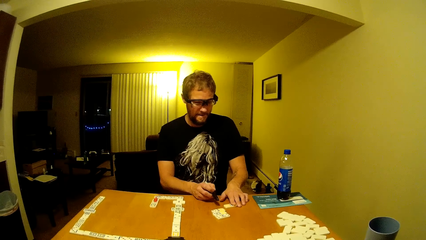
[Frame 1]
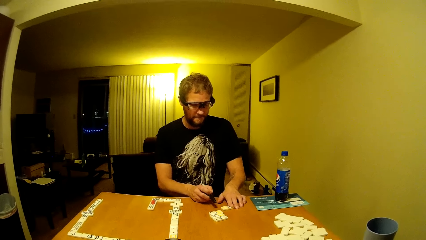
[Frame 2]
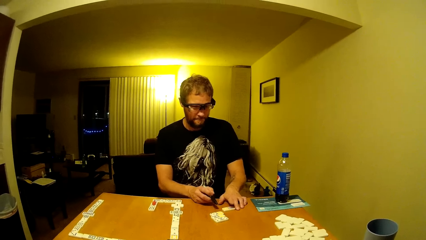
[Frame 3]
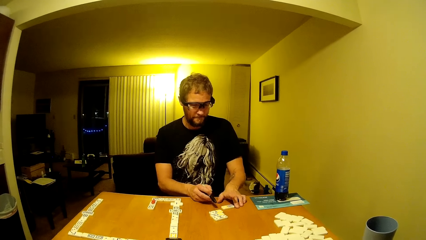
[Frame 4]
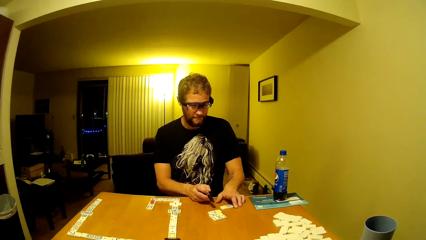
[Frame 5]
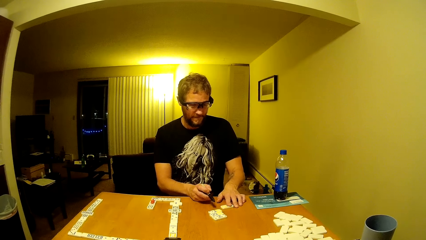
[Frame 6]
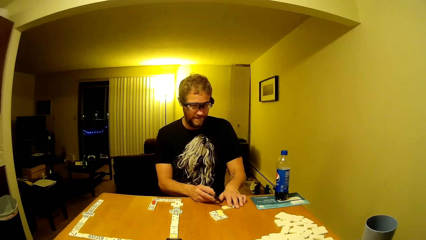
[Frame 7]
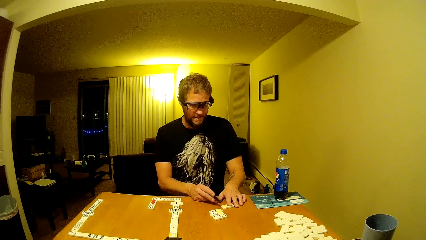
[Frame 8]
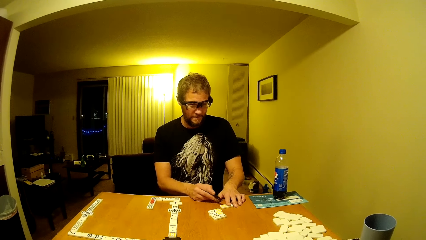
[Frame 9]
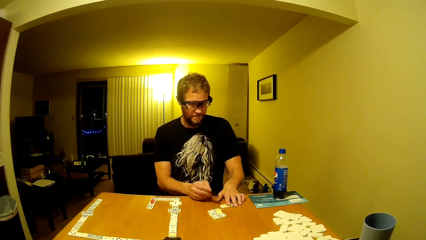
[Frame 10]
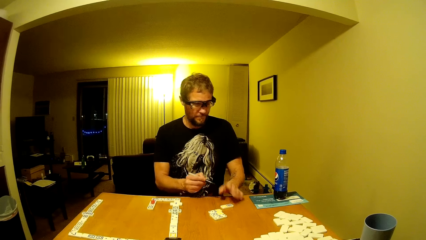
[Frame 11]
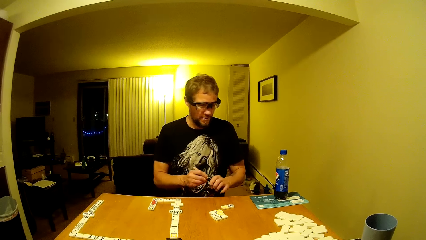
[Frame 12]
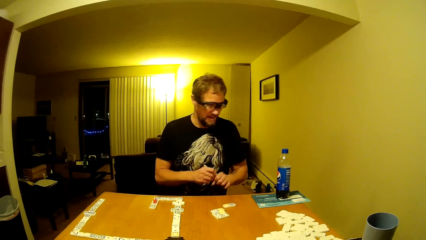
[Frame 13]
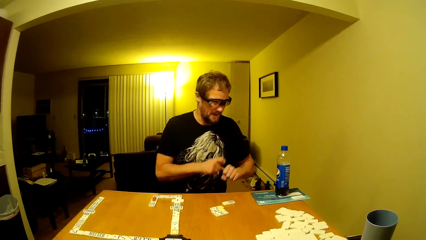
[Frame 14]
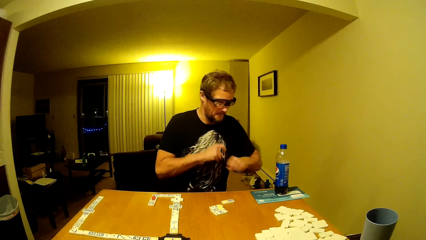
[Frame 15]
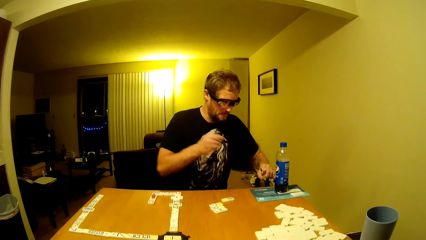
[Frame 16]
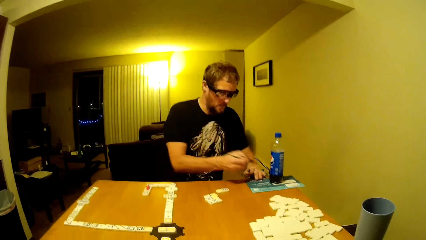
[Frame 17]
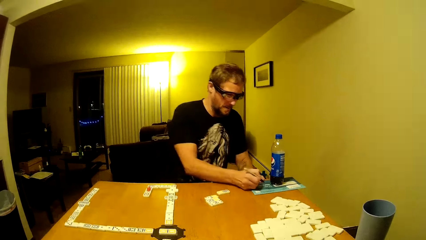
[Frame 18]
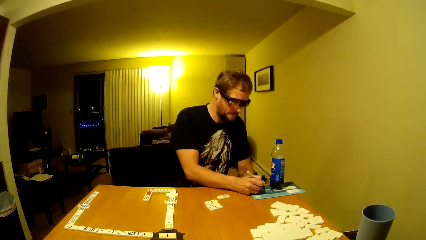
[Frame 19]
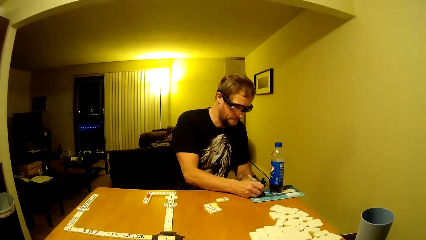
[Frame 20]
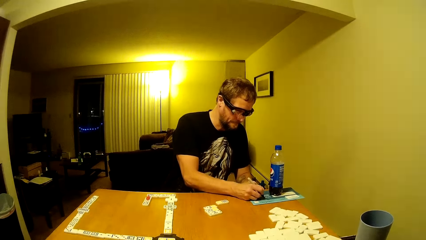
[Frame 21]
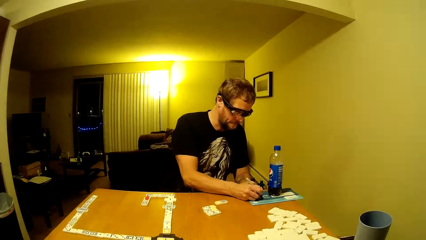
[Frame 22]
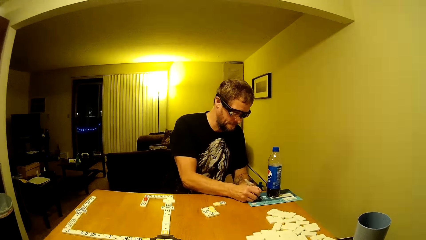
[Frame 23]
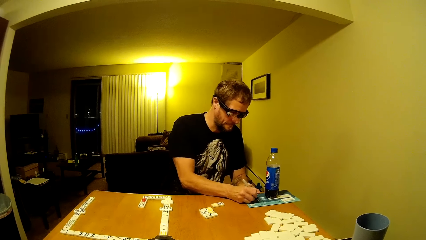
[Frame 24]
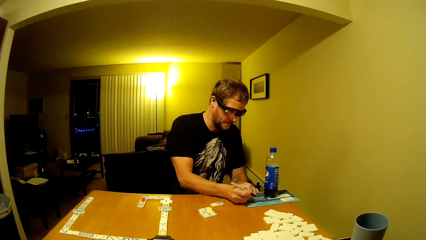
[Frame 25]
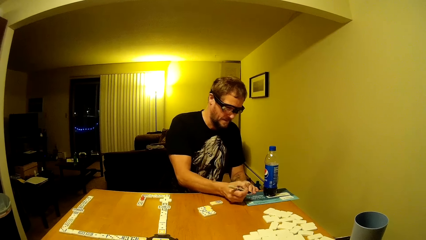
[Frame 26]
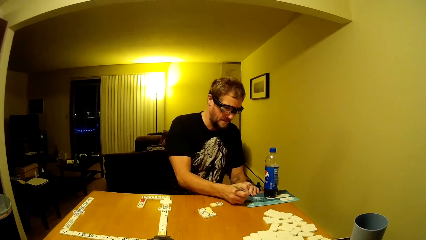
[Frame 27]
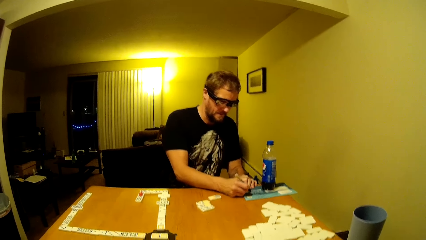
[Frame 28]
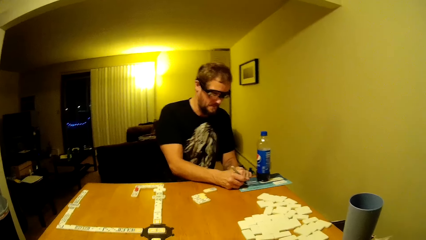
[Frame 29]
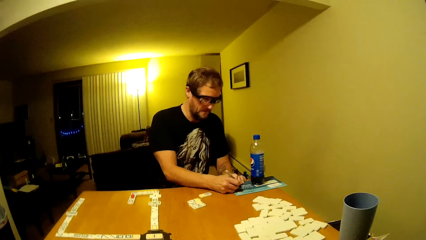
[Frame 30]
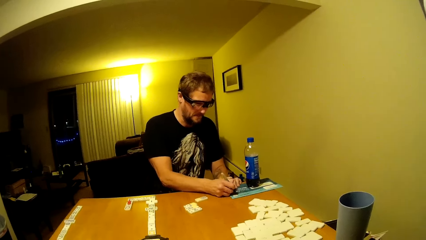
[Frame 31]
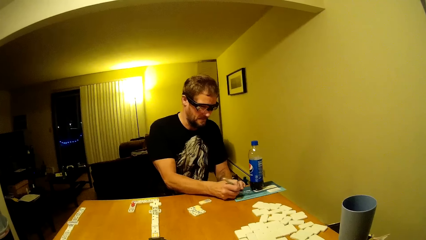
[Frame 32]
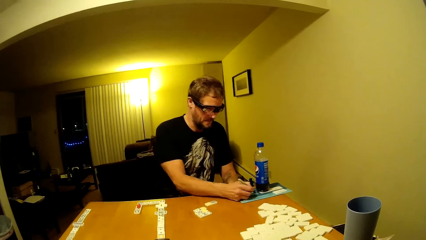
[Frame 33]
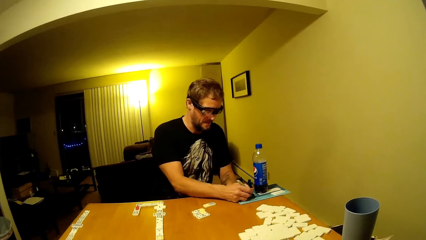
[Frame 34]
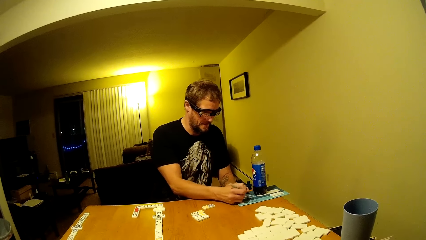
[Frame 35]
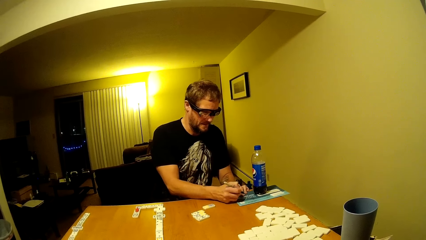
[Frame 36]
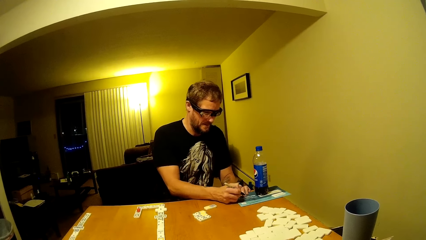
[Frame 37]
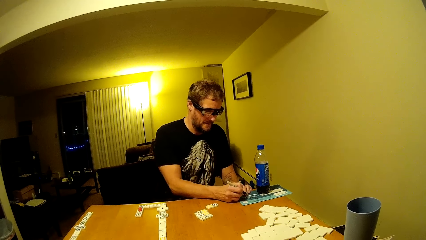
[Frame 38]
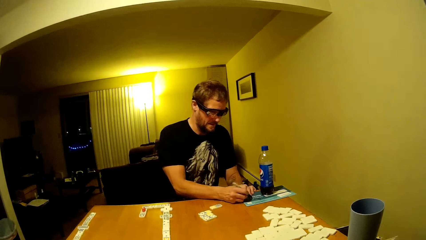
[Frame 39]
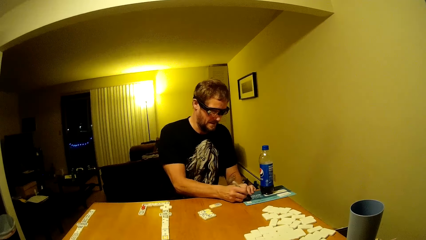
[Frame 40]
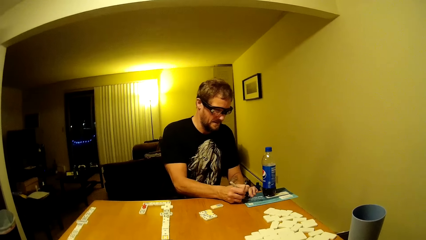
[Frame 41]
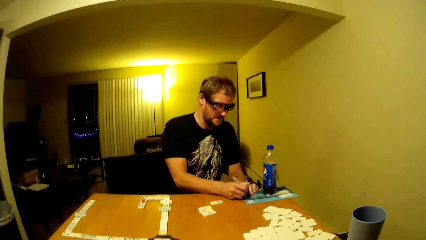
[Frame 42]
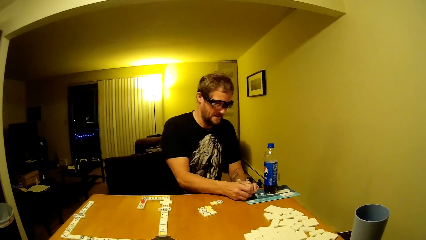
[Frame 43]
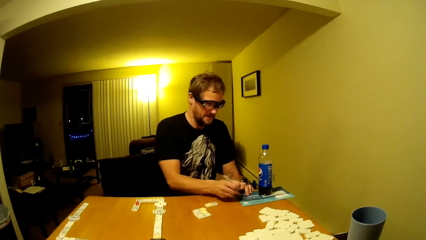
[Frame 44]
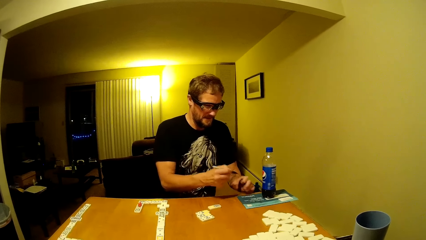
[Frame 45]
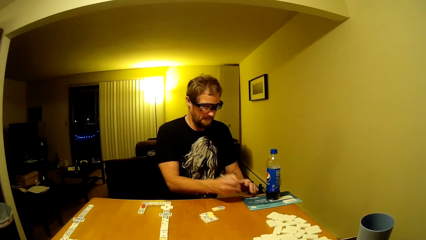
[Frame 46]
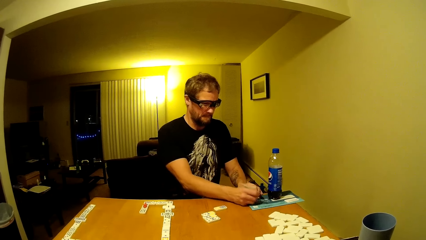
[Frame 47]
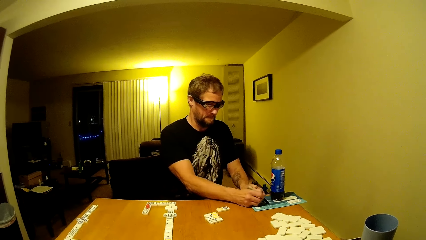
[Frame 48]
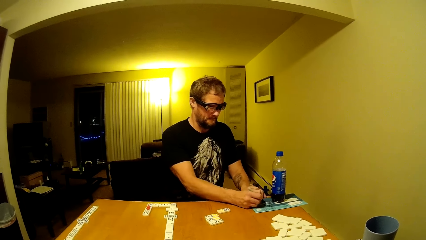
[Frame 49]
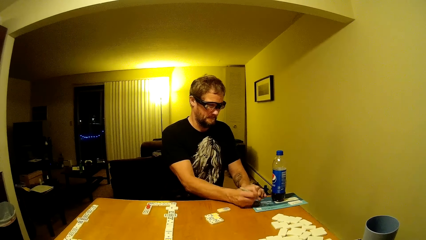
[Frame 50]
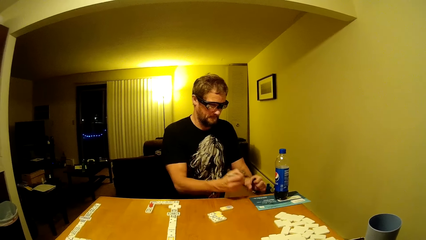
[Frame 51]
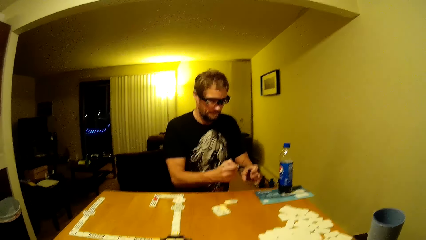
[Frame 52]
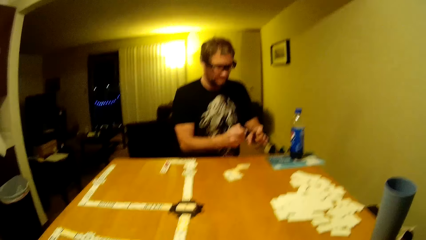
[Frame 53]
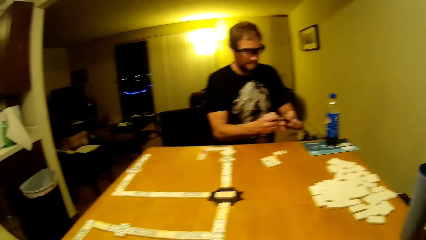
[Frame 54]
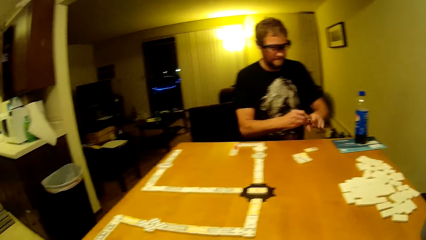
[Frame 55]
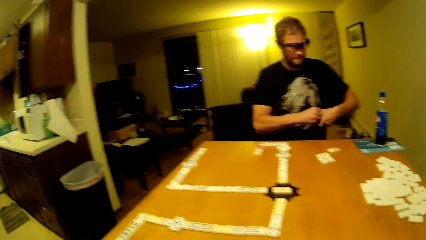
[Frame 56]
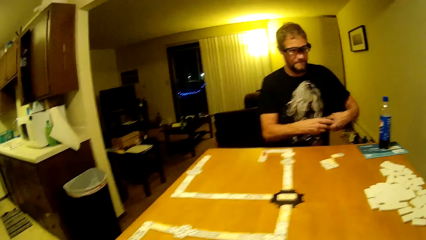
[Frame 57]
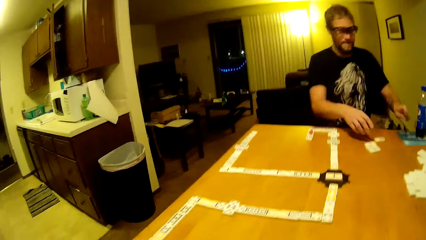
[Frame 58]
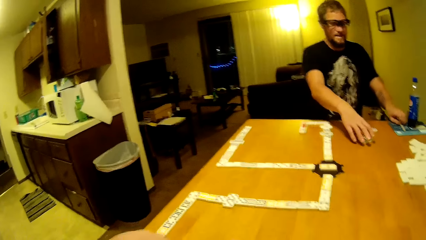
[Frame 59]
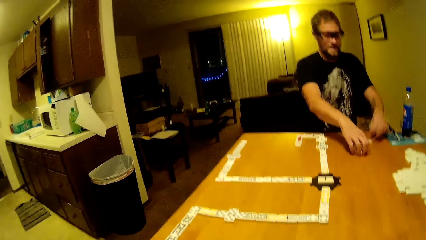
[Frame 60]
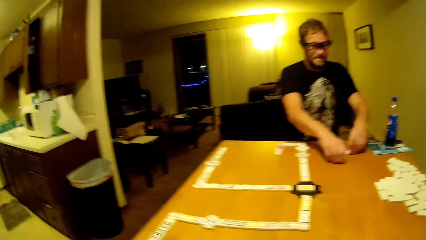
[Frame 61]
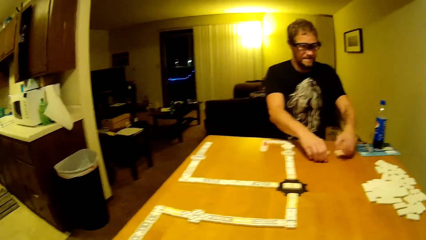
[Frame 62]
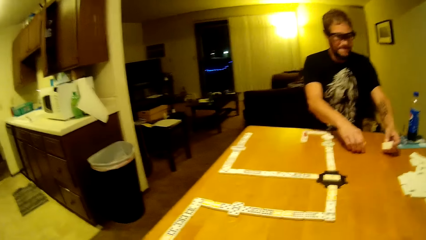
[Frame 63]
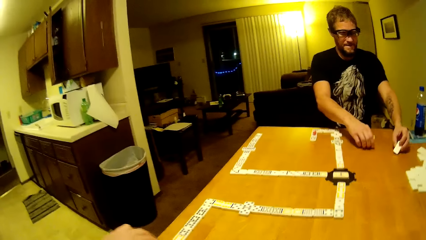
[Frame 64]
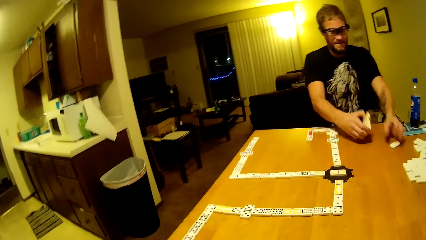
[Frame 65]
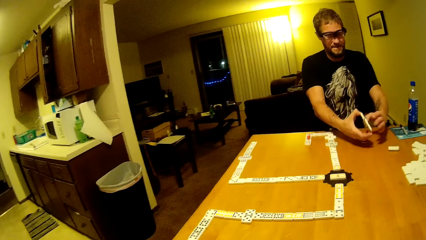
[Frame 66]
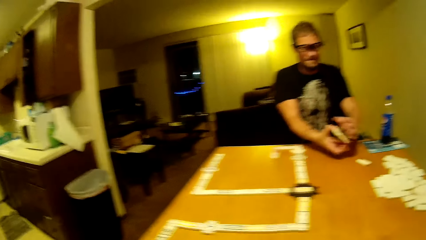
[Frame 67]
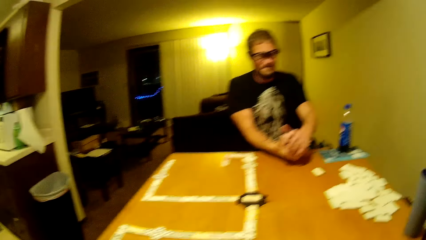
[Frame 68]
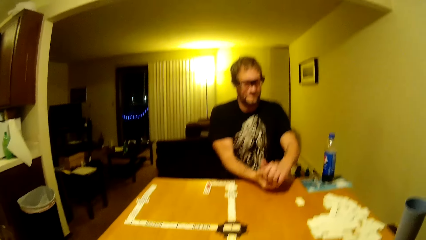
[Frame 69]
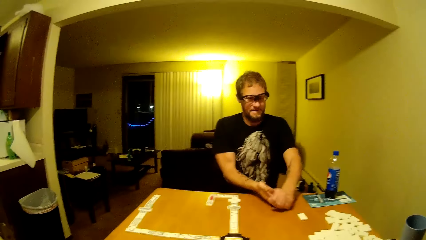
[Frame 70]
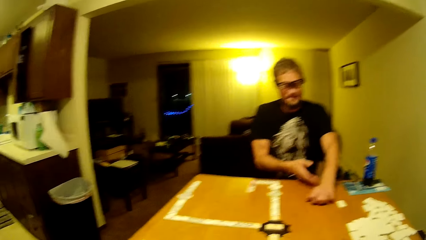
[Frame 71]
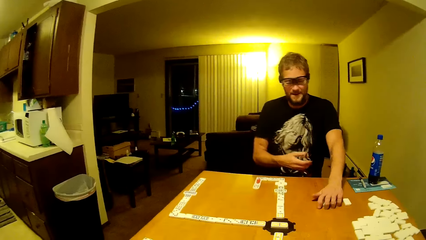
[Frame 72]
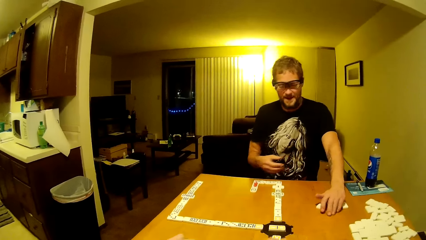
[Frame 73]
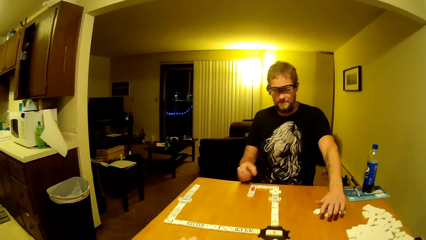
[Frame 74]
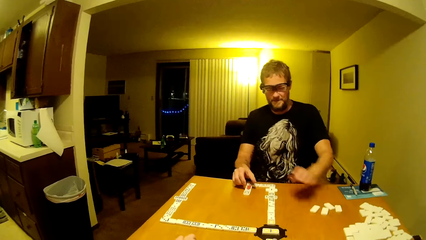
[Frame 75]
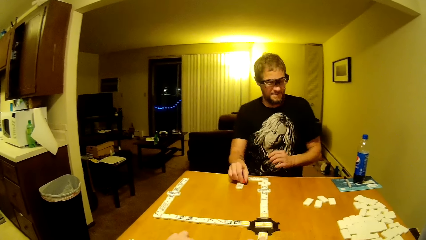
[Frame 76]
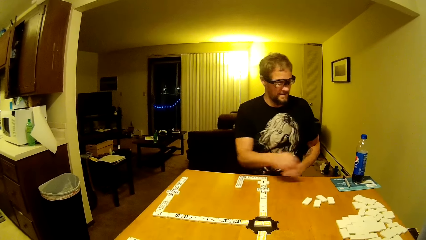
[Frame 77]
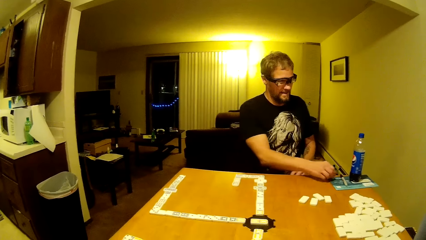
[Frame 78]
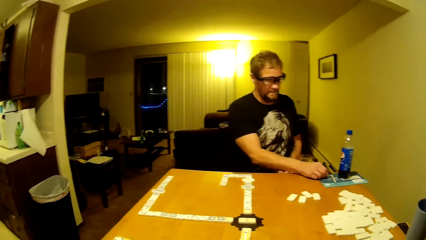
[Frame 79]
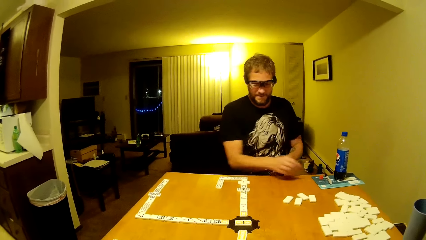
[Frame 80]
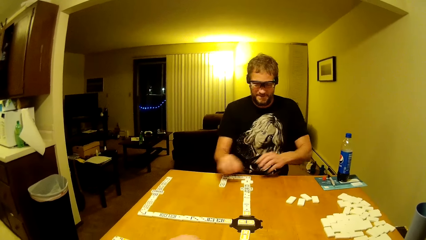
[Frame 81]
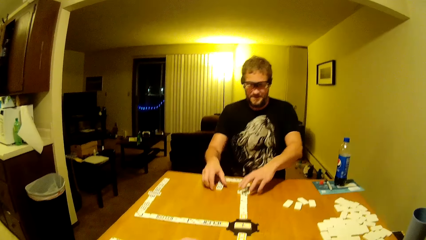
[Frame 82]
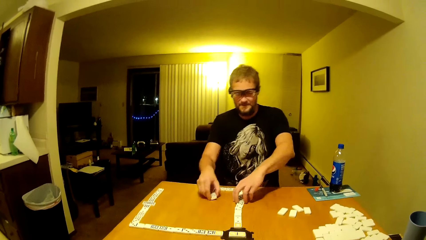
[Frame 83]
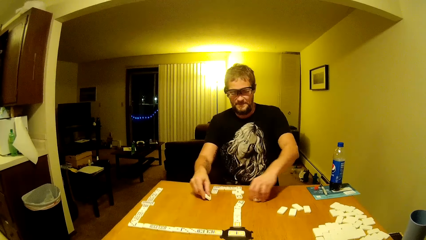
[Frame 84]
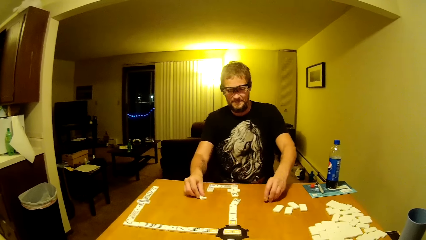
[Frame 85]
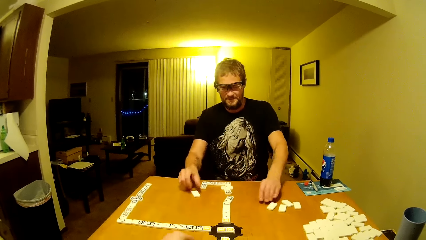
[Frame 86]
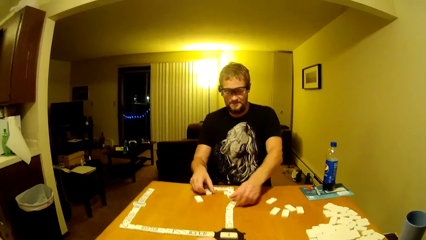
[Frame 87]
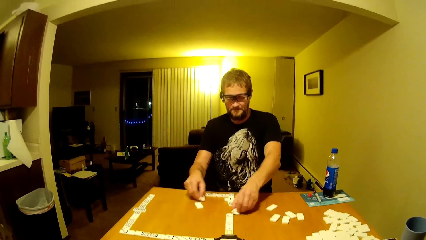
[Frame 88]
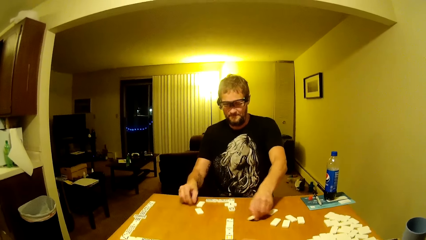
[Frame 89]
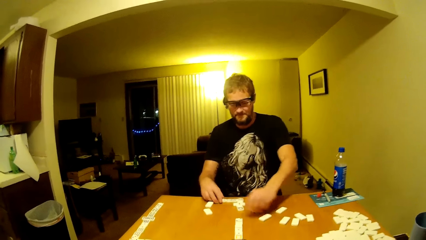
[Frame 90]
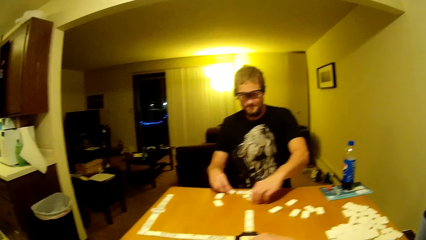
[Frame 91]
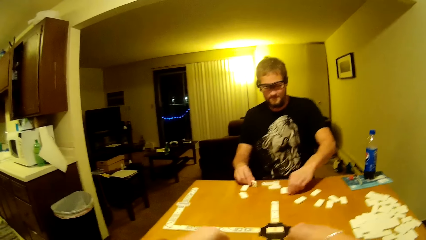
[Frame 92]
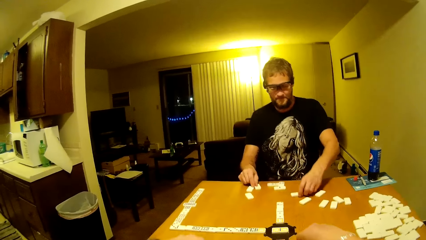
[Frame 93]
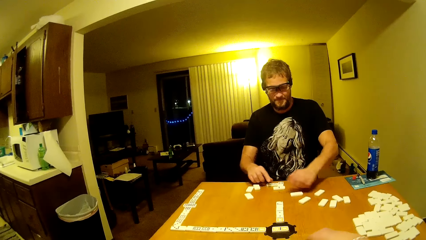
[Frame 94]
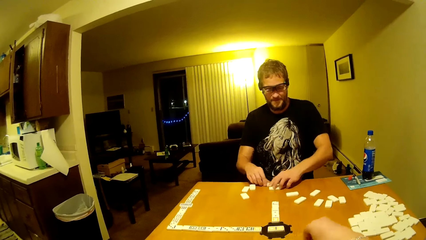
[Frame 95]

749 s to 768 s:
A man writes on the book. The man places the pen on the table, turns the cards face down, and moves the dominoes. The man places something on the table and moves the dominoes.
